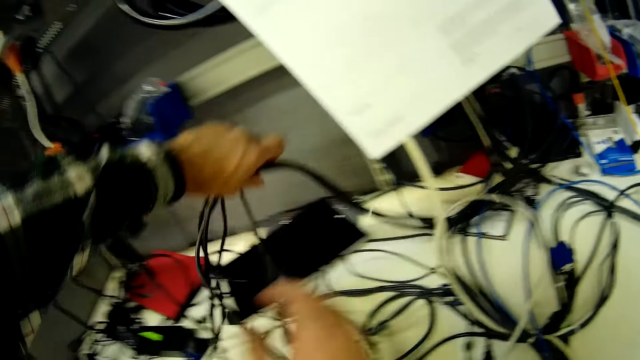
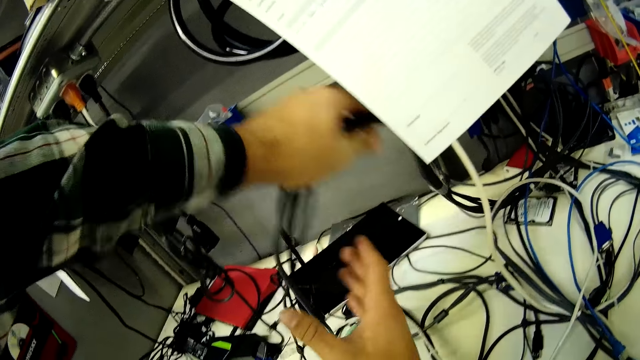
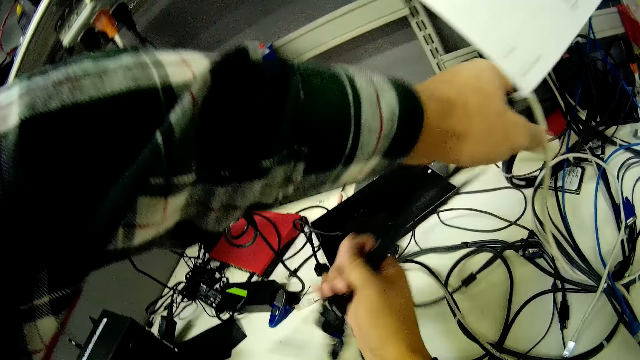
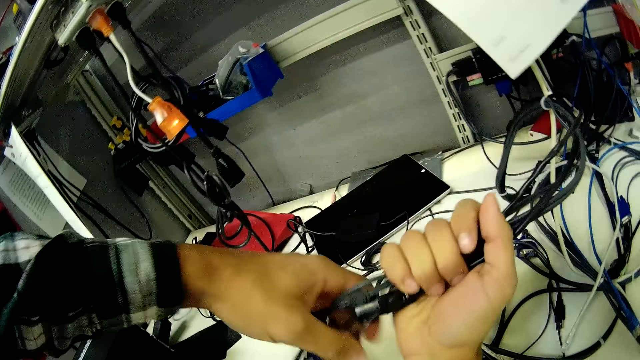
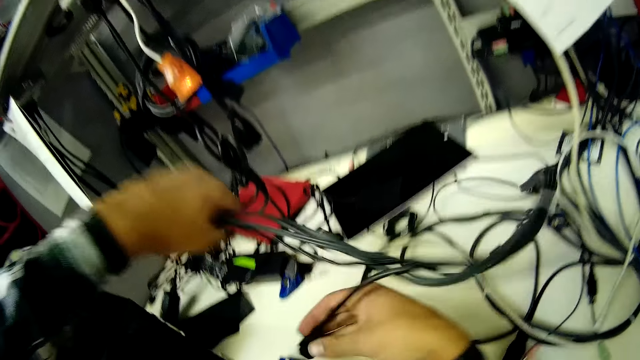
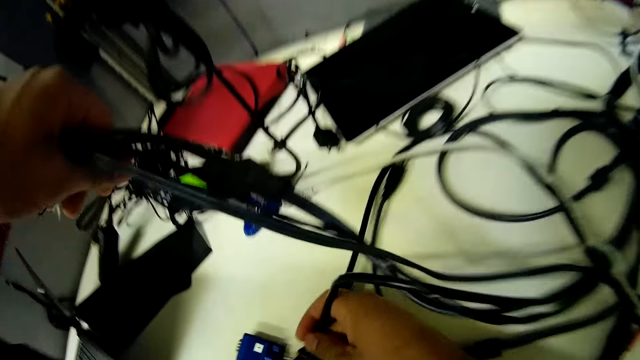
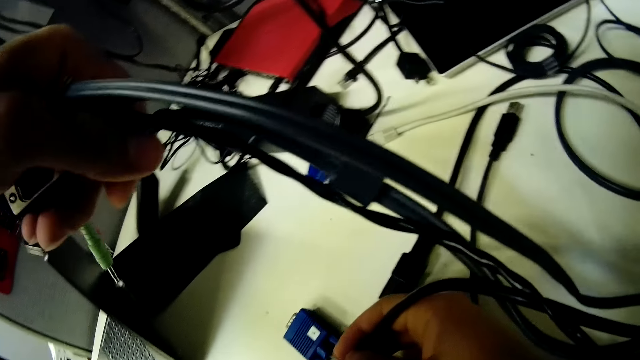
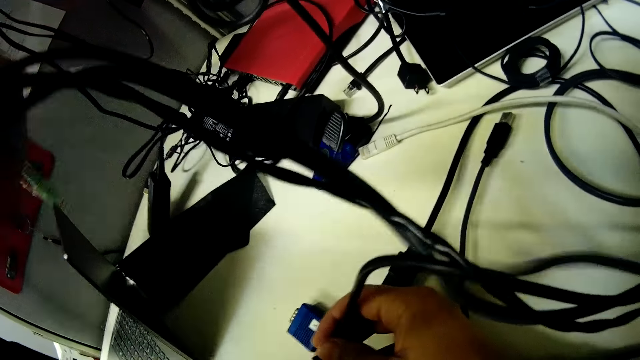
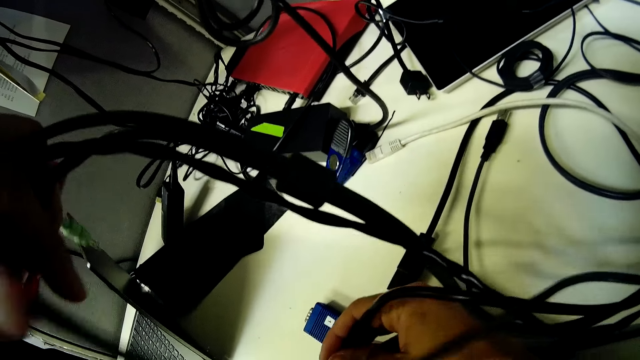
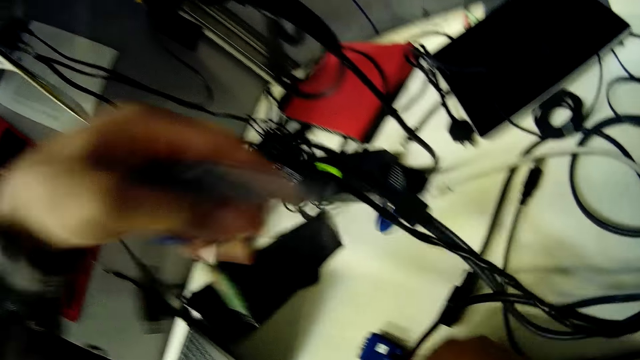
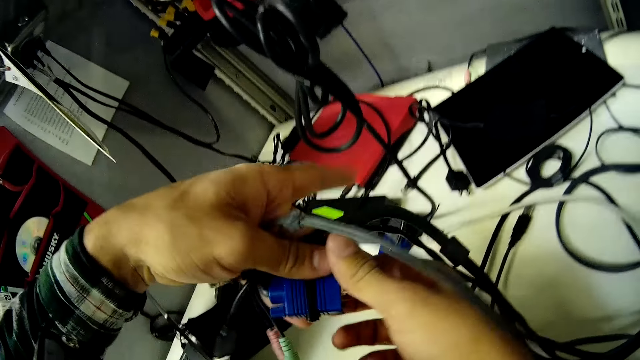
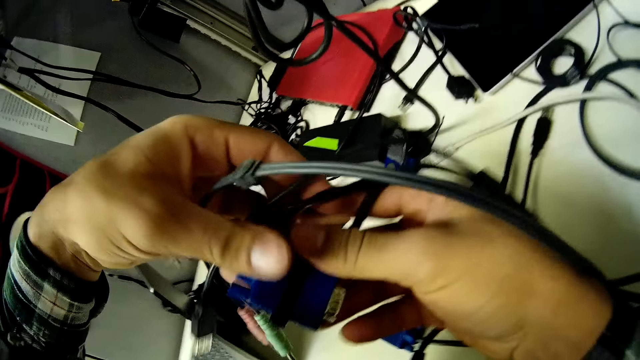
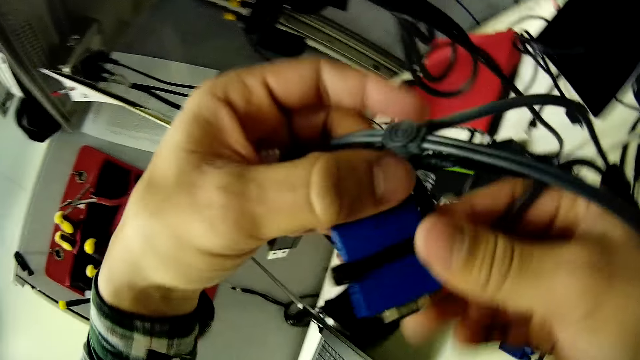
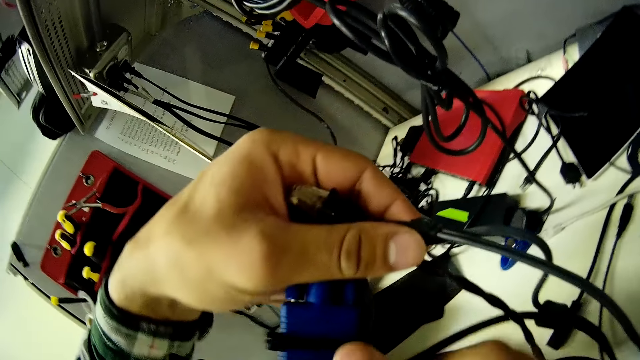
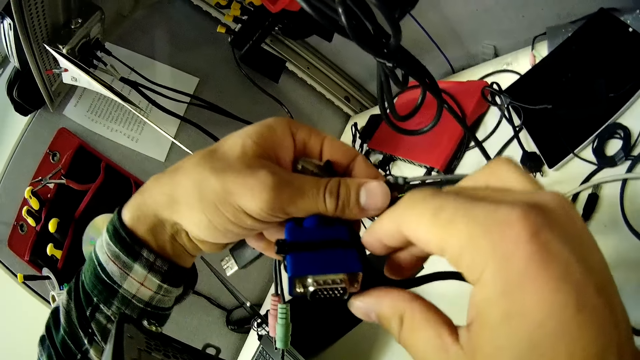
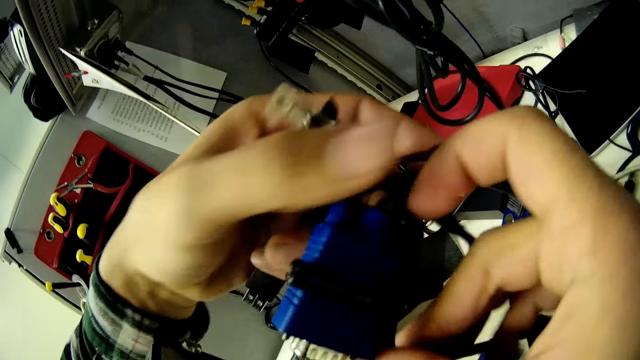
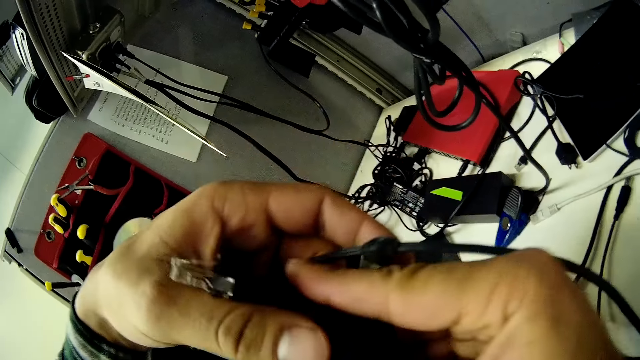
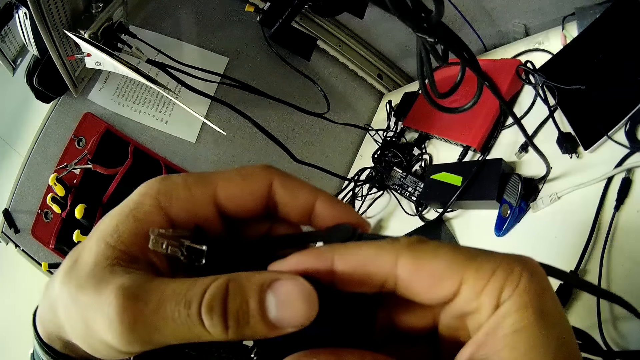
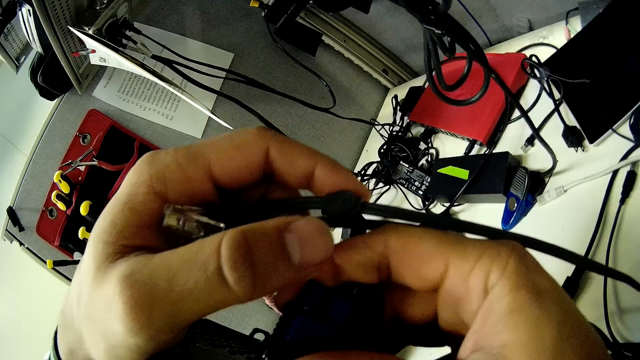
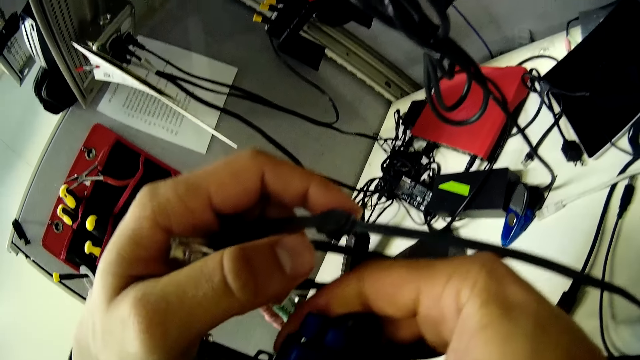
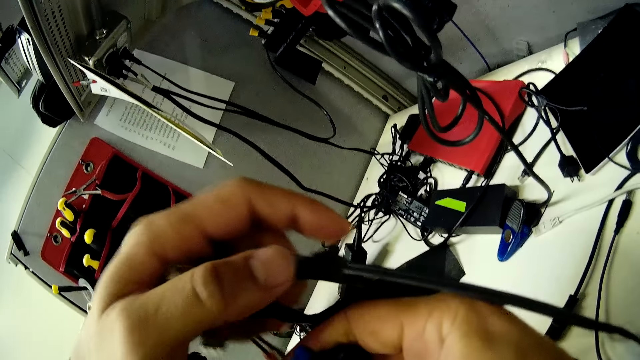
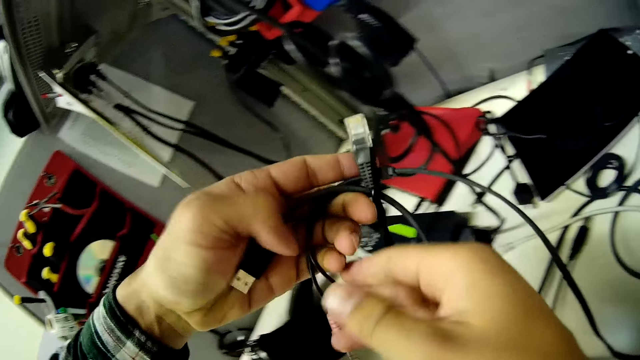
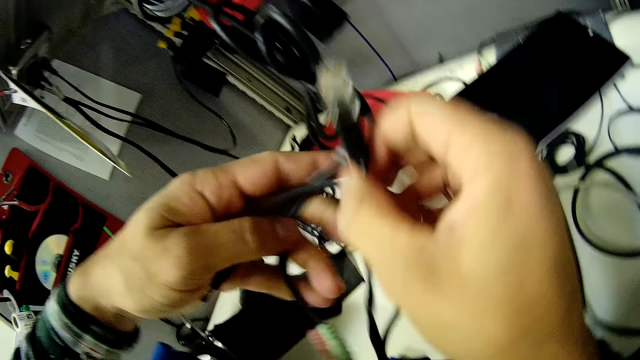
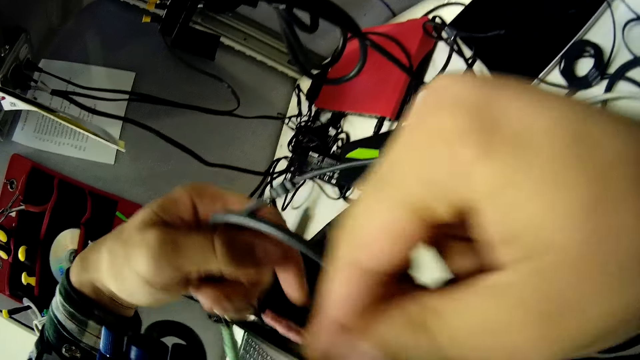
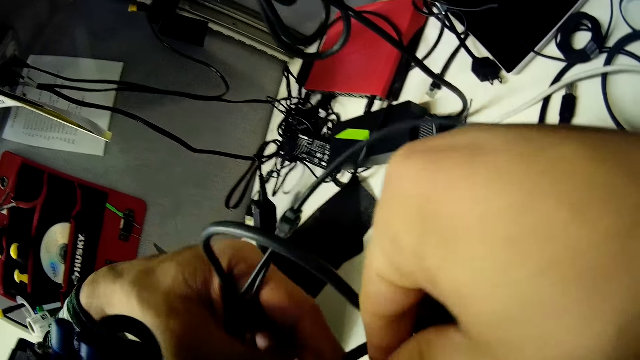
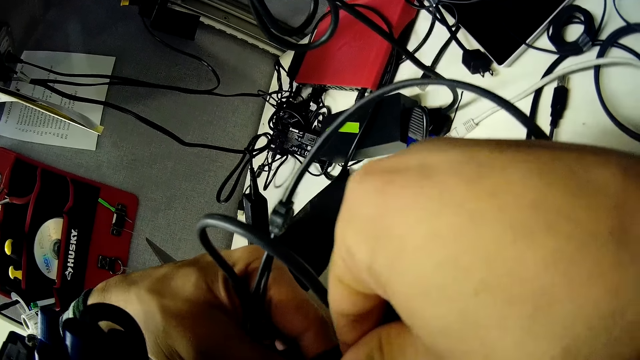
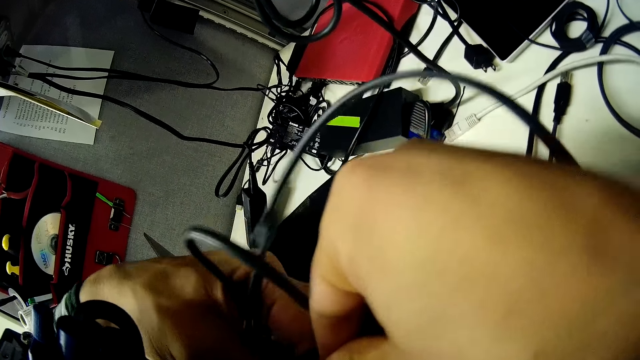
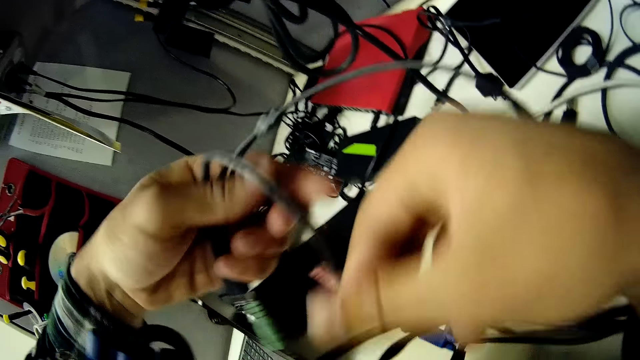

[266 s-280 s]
The camera wearer puts the cable in the central processing unit. They hold the VGA cable.

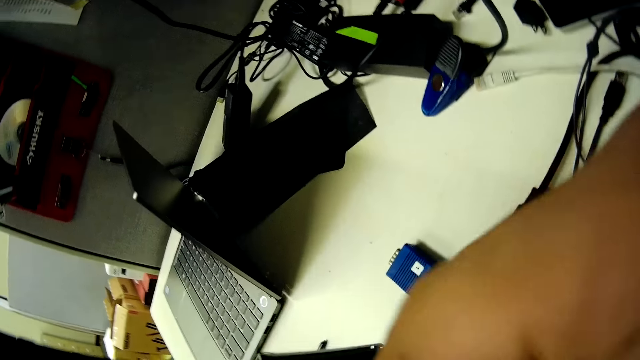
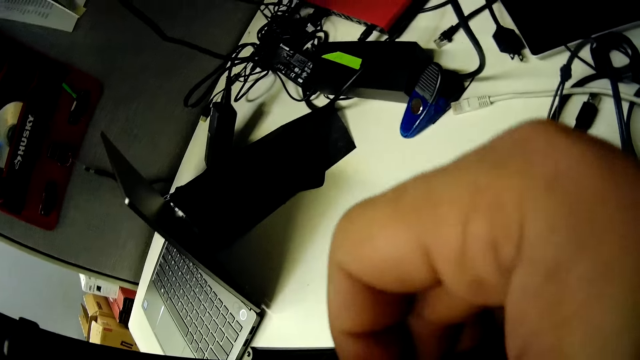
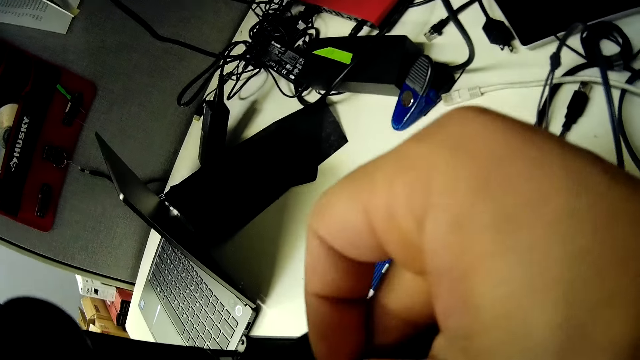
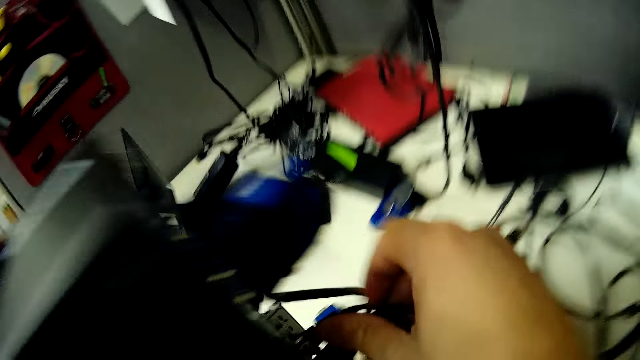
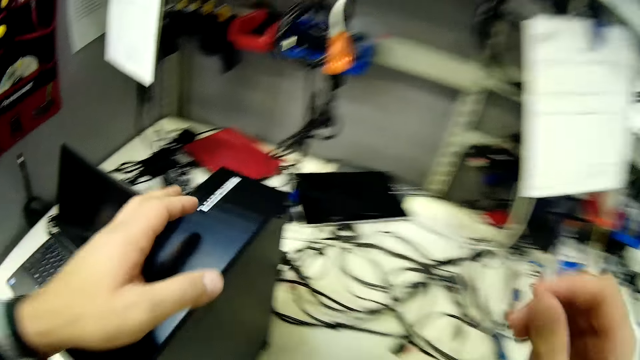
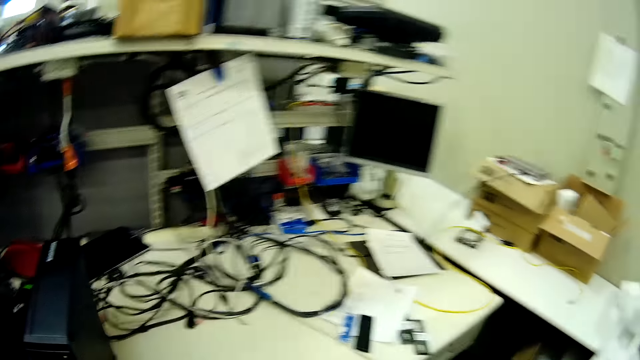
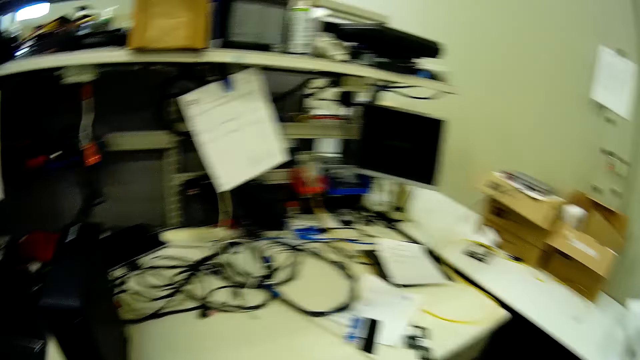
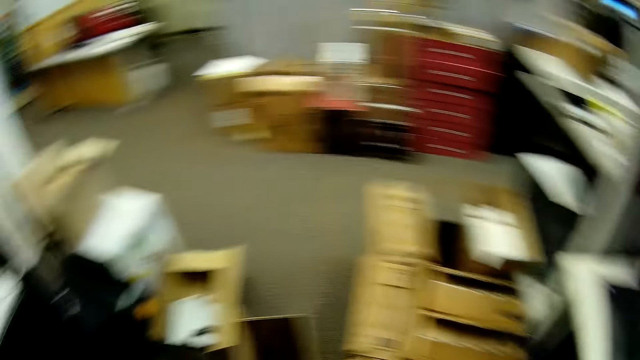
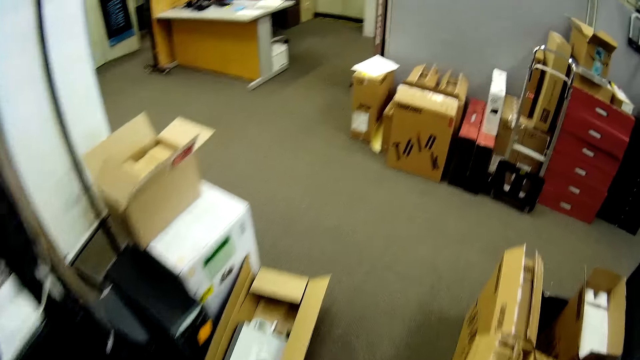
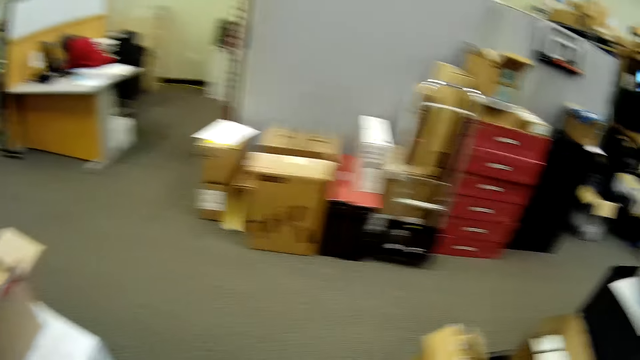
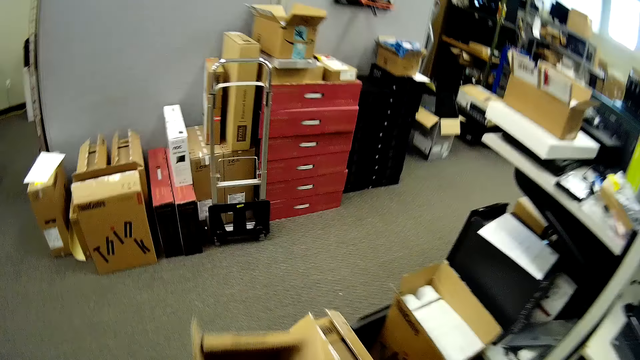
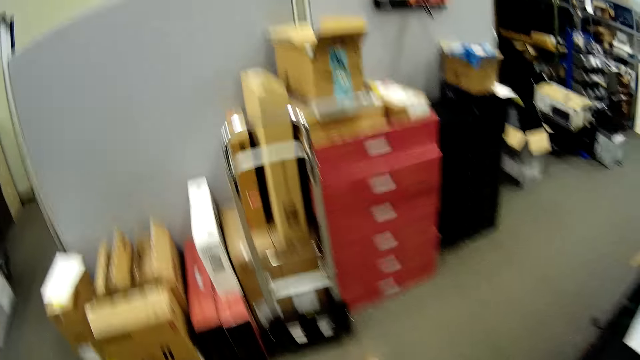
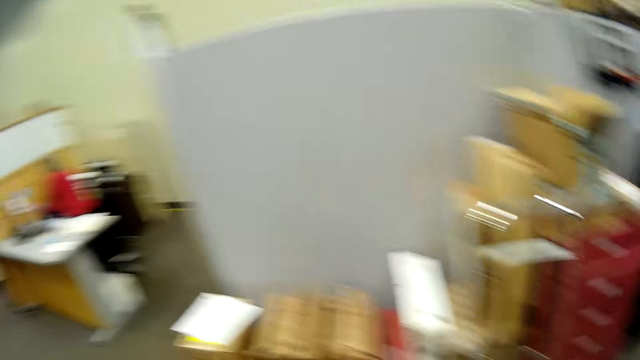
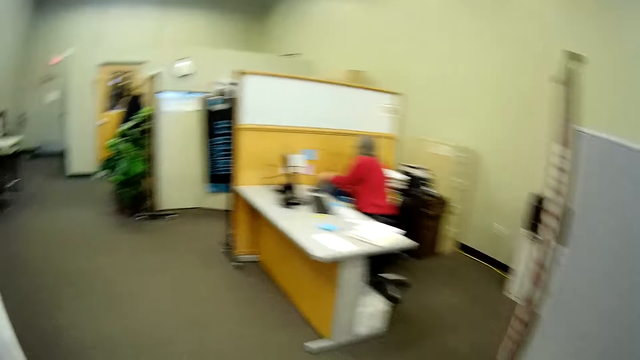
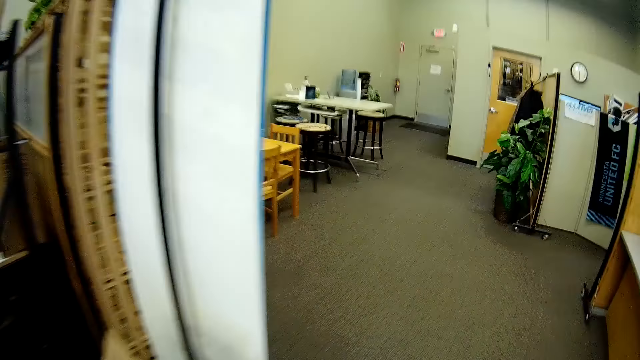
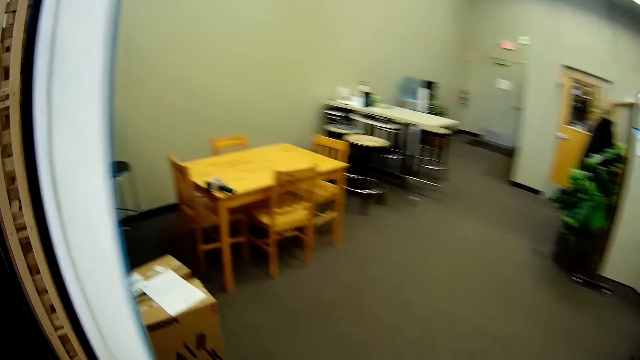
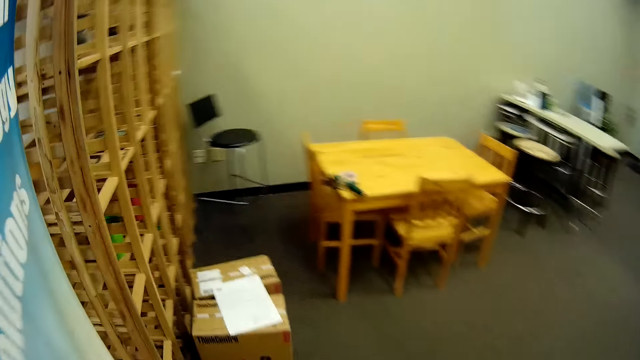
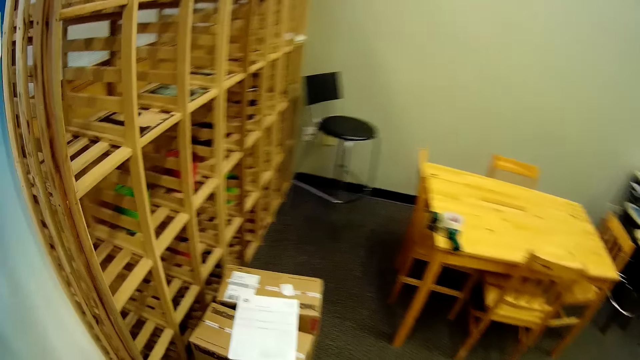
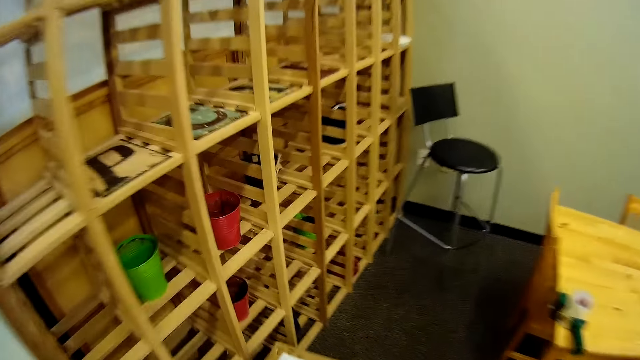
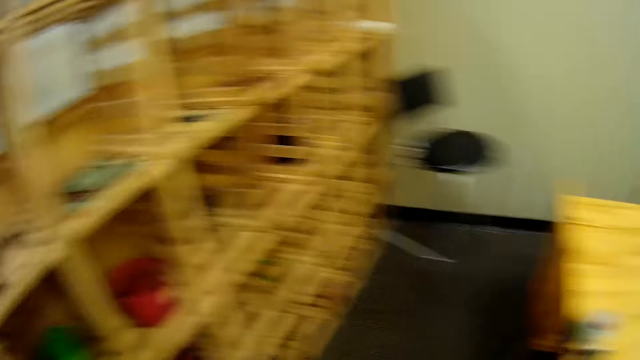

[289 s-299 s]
The camera wearer holds the CPU by the left hand. They leave the CPU. They walk in the room.
